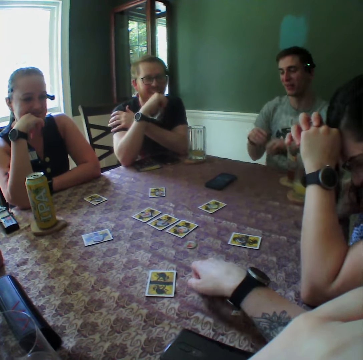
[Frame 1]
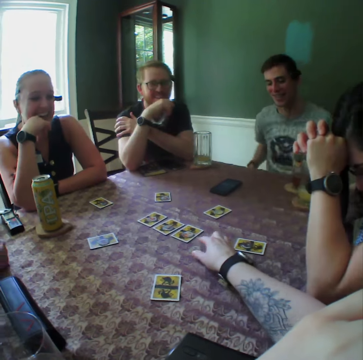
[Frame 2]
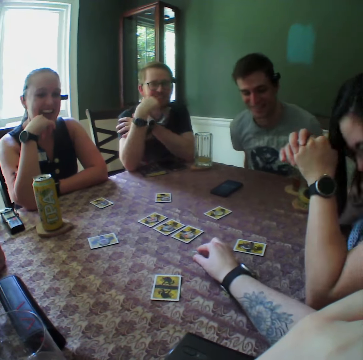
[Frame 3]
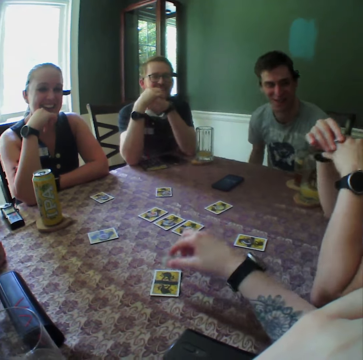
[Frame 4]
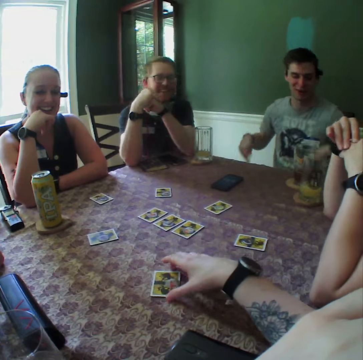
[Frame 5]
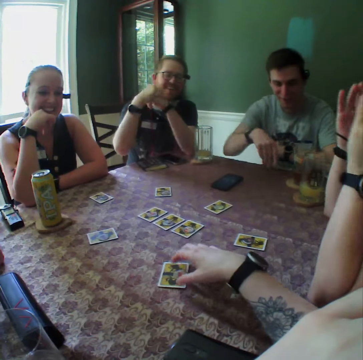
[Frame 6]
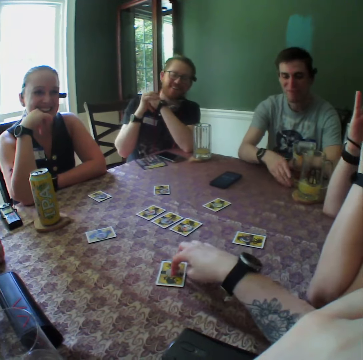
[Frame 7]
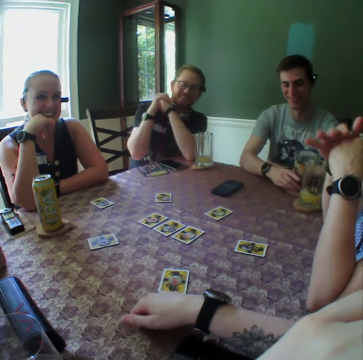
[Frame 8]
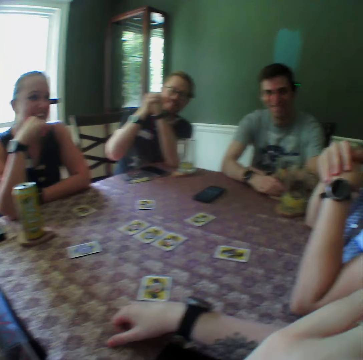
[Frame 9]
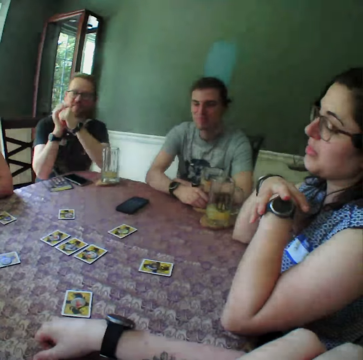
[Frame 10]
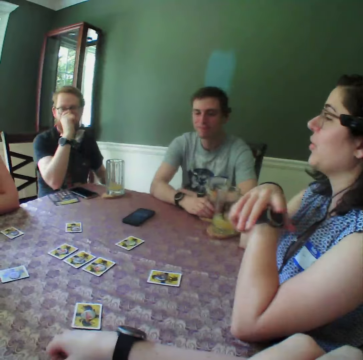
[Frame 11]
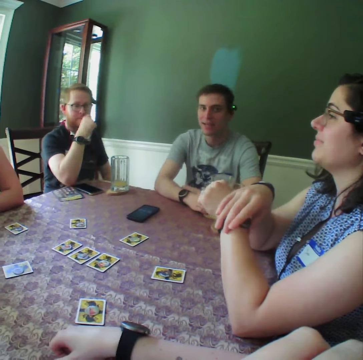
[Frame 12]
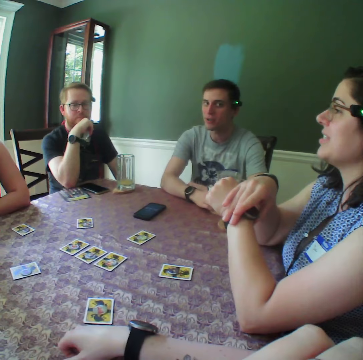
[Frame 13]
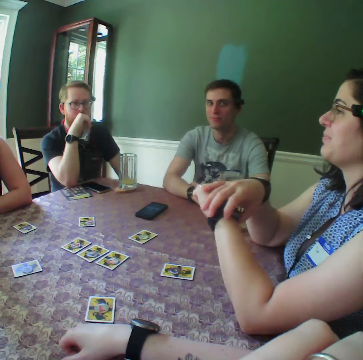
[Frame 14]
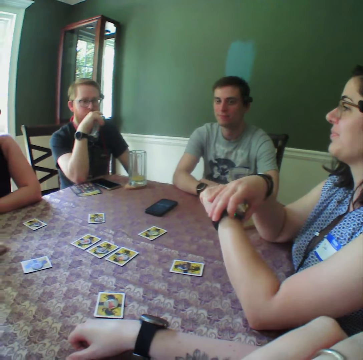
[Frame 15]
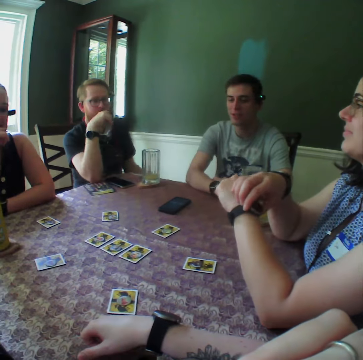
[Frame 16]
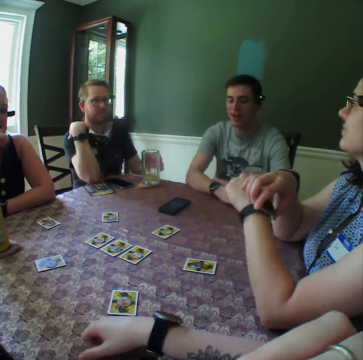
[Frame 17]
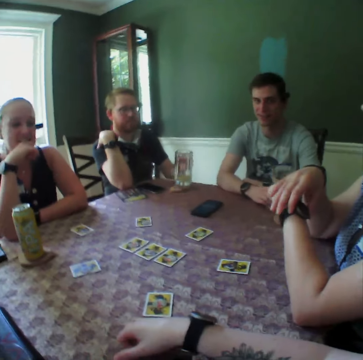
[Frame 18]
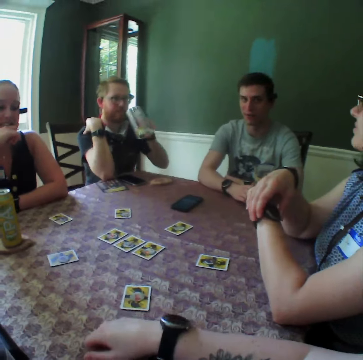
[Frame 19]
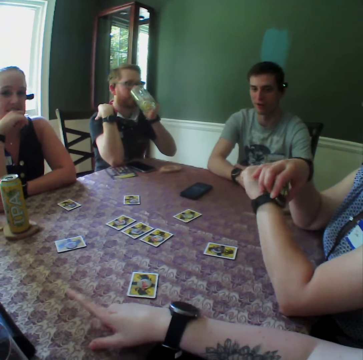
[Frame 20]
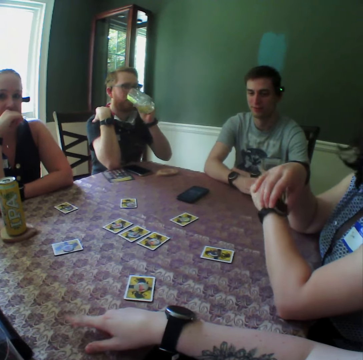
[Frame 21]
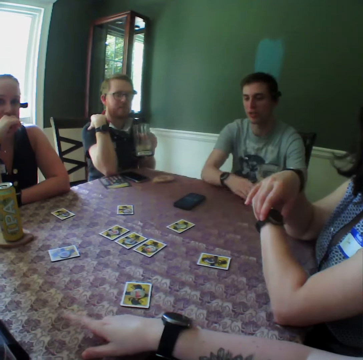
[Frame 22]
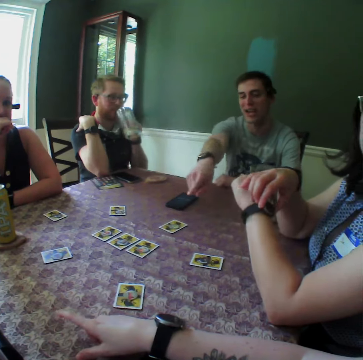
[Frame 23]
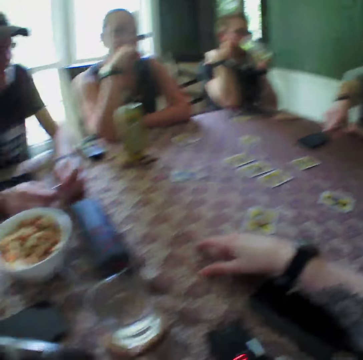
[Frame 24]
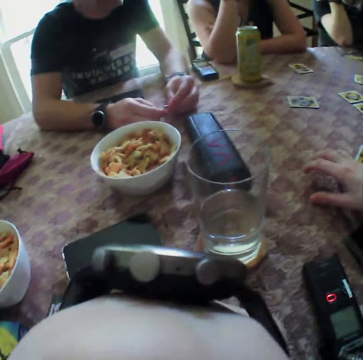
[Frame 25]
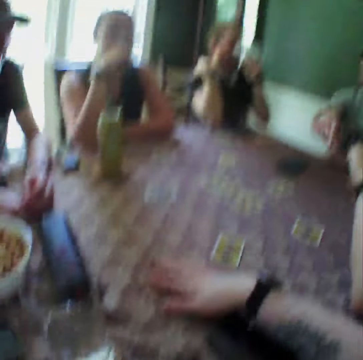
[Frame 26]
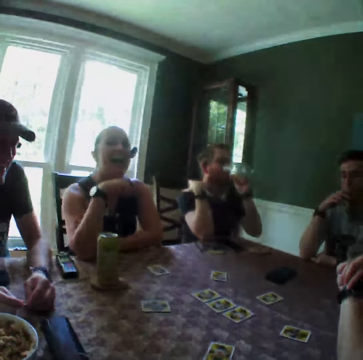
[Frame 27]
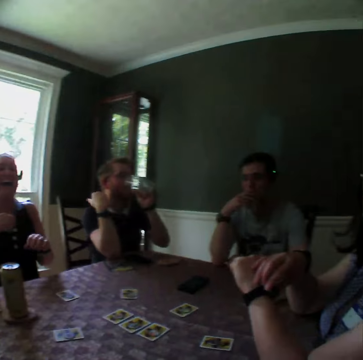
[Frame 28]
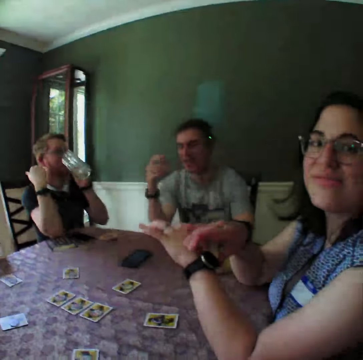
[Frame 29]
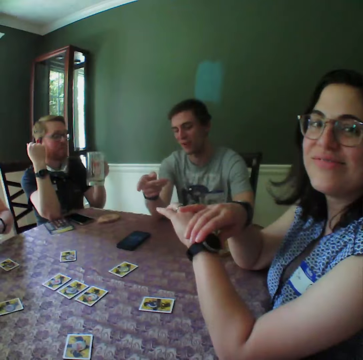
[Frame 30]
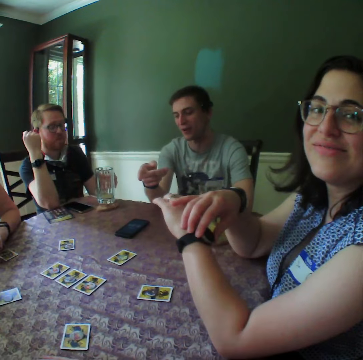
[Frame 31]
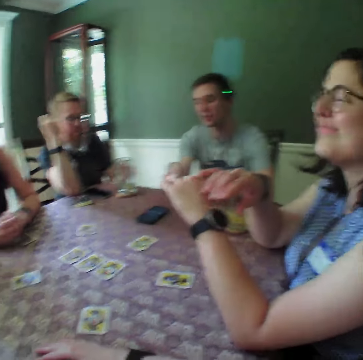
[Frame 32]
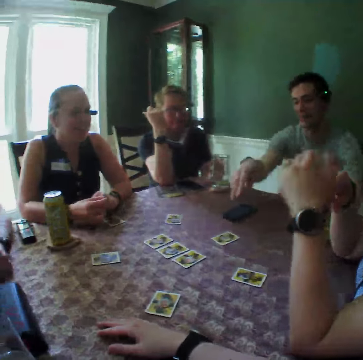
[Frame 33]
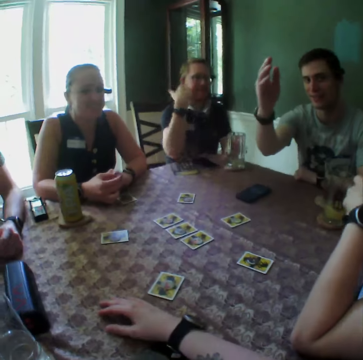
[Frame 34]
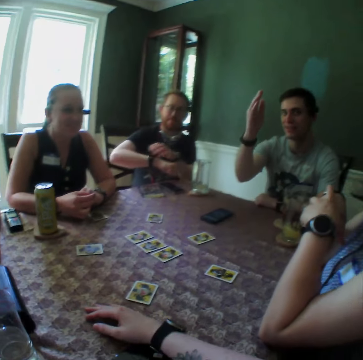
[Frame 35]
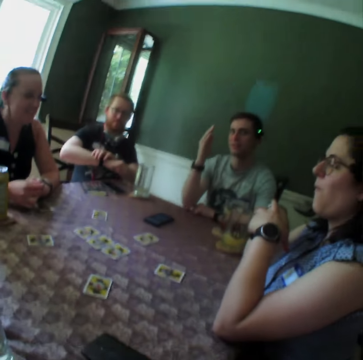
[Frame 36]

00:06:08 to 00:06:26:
The camera wearer picks a card from the table with his right hand. He drops the card on a card on the table with his right hand. He moves the cards on the table with his right hand. He stares around the room. A man picks a glass cup of juice from the table with his left hand. The man drinks juice from the glass cup in his left hand. The man drops the glass cup of juice in his left hand on the table.

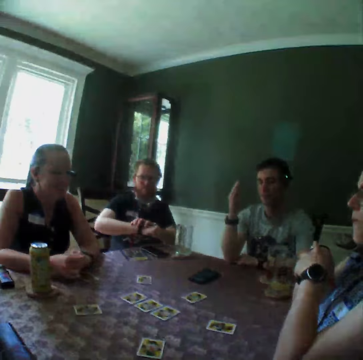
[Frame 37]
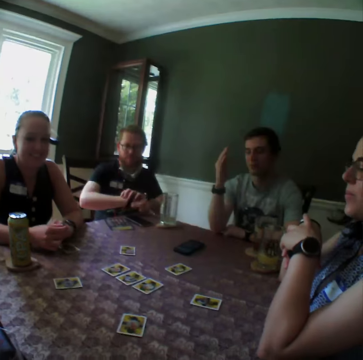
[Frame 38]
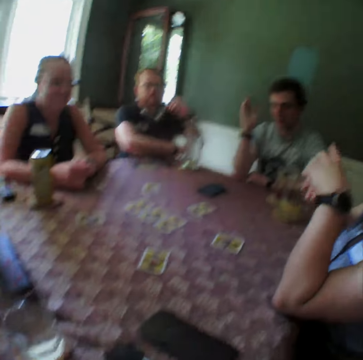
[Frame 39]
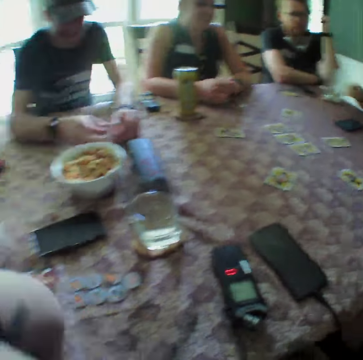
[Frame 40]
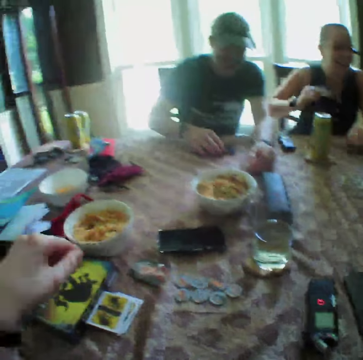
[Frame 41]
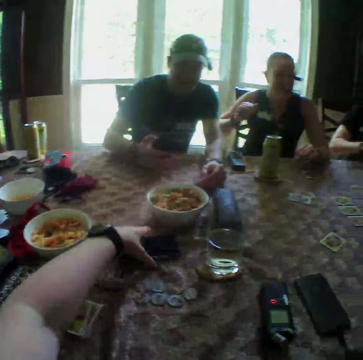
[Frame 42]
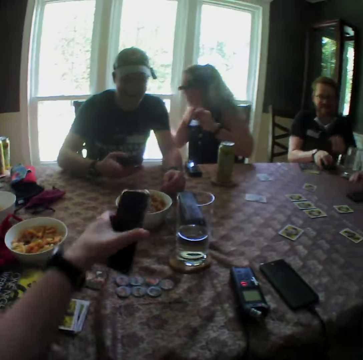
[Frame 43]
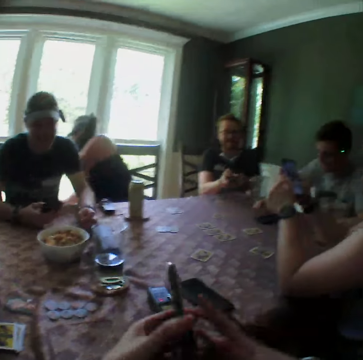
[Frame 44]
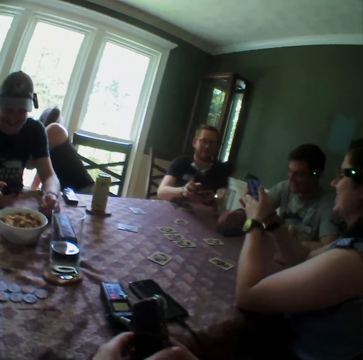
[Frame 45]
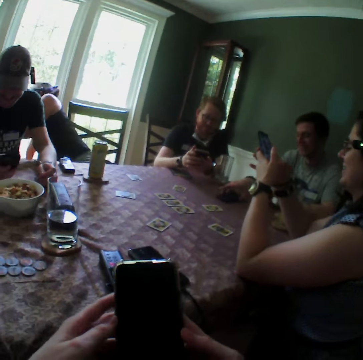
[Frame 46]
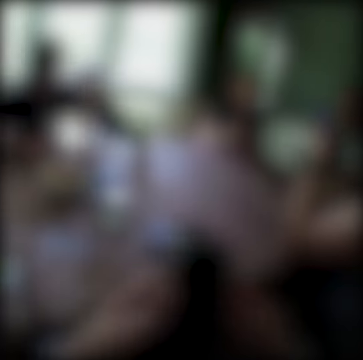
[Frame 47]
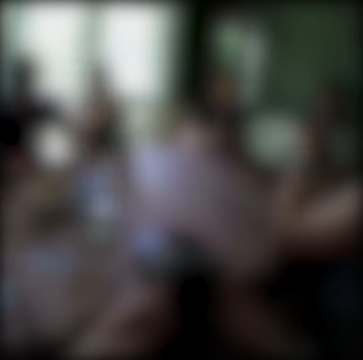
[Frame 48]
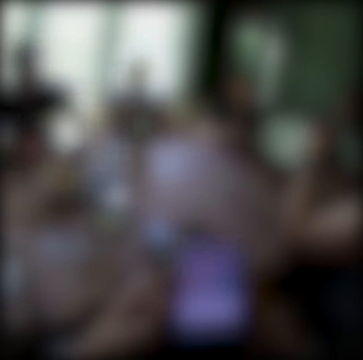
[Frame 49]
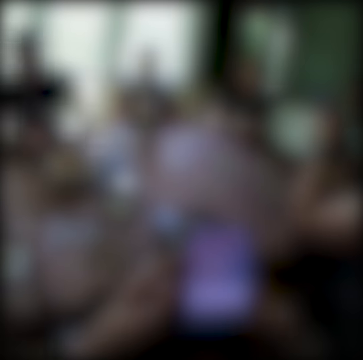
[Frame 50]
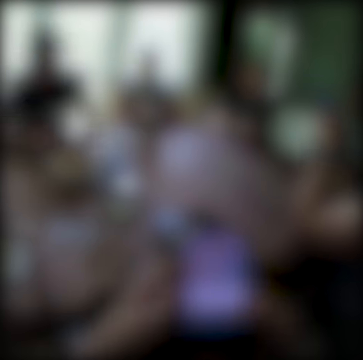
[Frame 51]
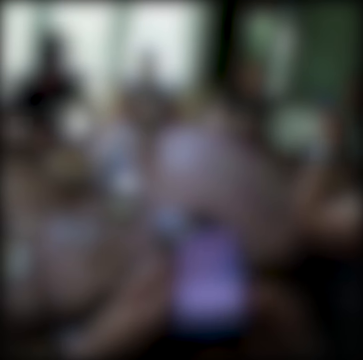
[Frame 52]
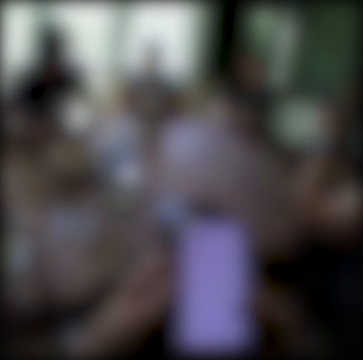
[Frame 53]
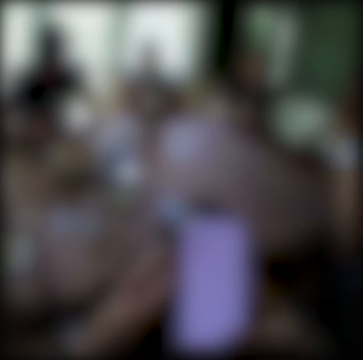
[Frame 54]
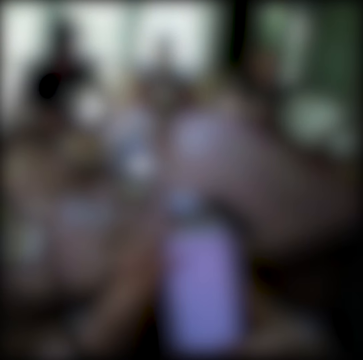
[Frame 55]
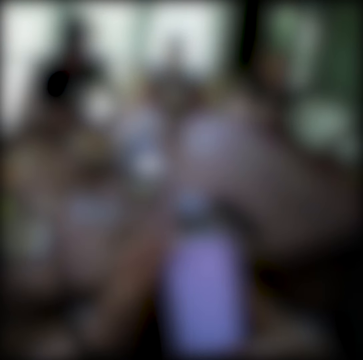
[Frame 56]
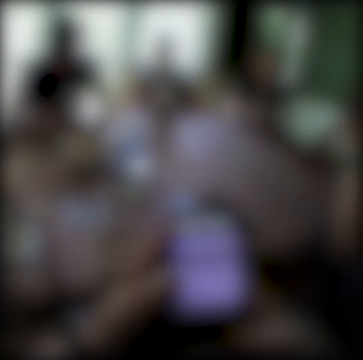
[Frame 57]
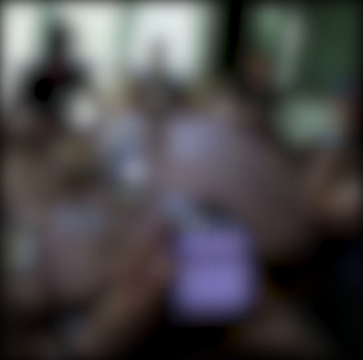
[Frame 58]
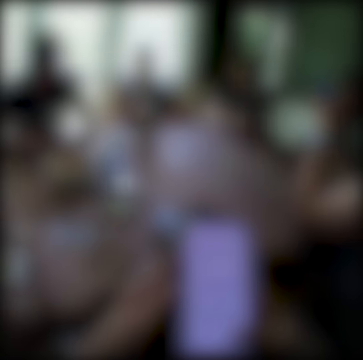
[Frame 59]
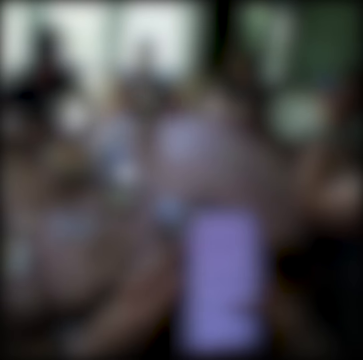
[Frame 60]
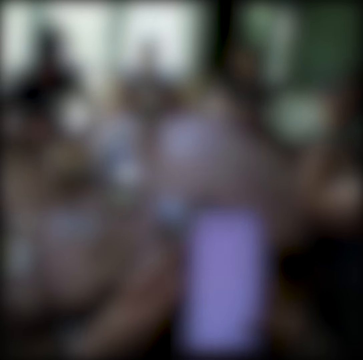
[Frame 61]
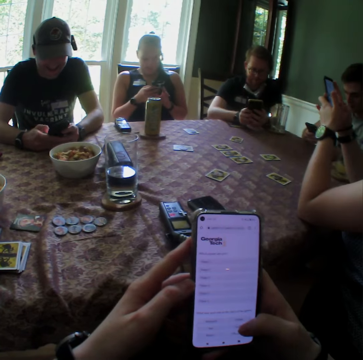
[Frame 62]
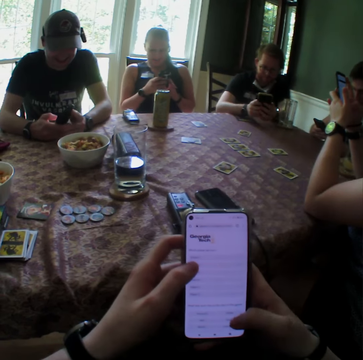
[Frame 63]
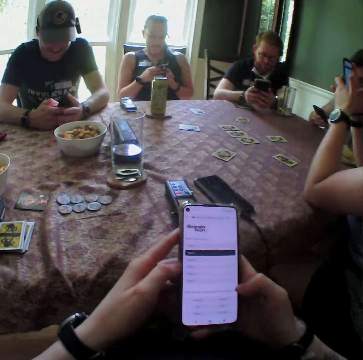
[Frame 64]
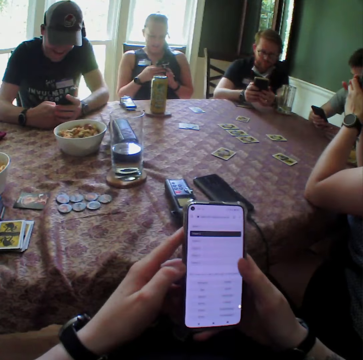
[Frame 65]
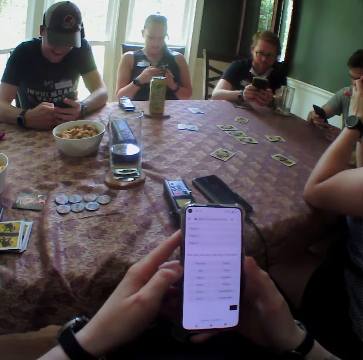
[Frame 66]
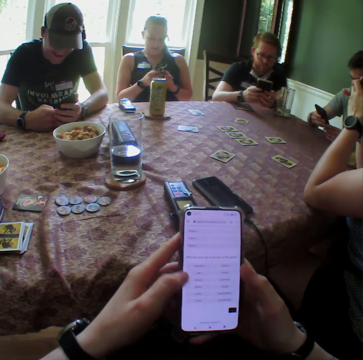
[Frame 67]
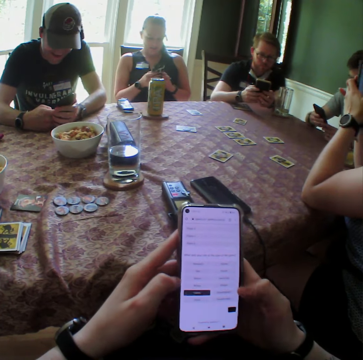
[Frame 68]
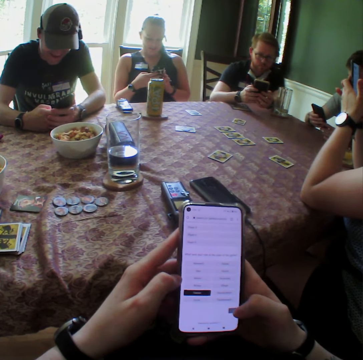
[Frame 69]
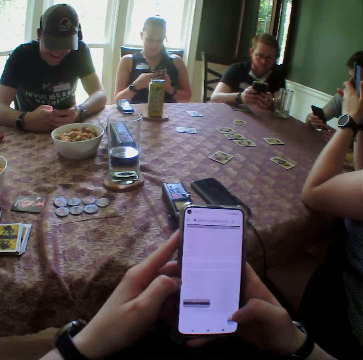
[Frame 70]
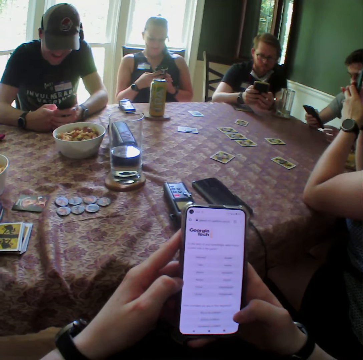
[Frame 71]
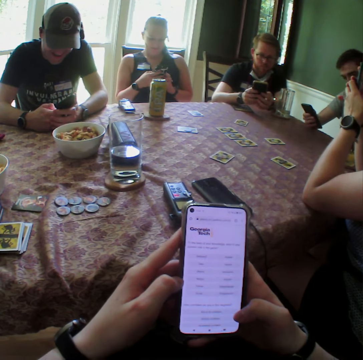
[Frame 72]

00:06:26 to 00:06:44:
The camera wearer picks a phone from the table with his left hand. He operates the phone with his hands. A man operates a phone with his hands. Another man operates a phone with his hands. A third man operates a phone with his hands. A woman operates a phone with her hands. Another woman operates a phone with her hands.

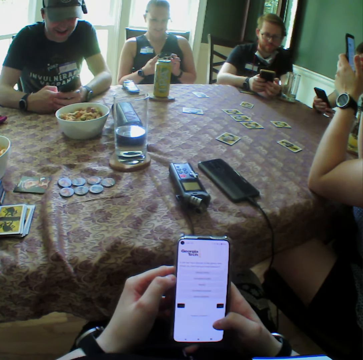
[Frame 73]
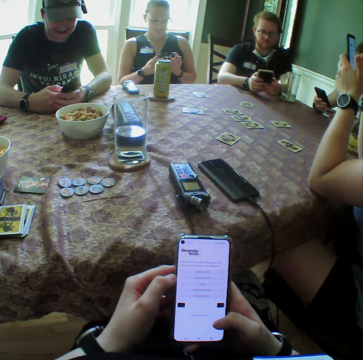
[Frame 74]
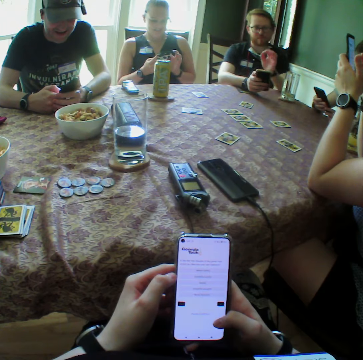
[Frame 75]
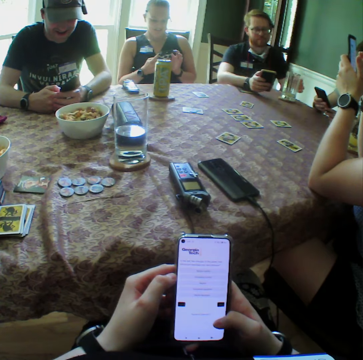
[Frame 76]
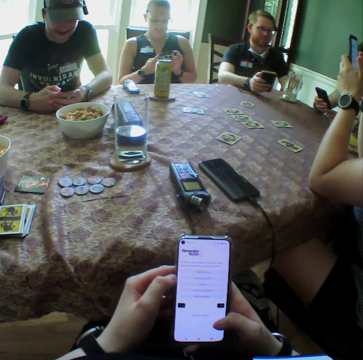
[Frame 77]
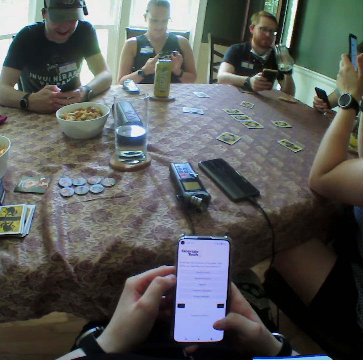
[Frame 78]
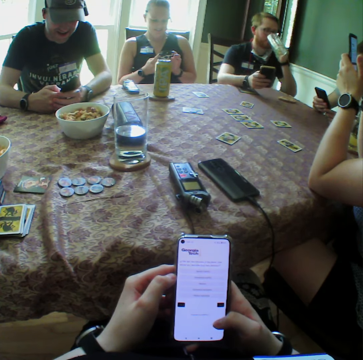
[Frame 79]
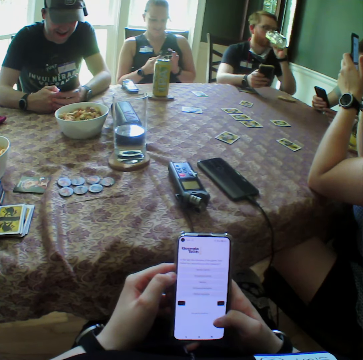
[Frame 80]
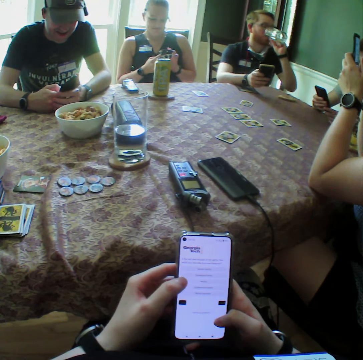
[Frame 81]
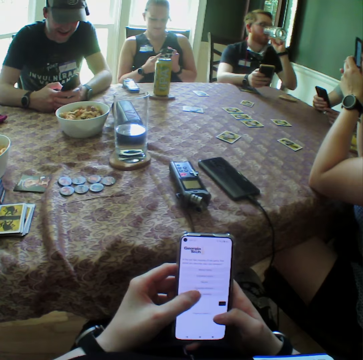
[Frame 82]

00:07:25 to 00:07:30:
A man picks a glass cup of juice from the table with his left hand. The man drinks juice from the glass cup in his left hand.
